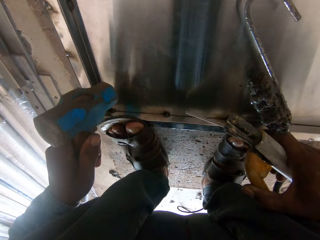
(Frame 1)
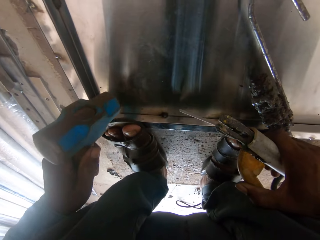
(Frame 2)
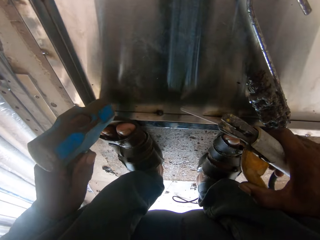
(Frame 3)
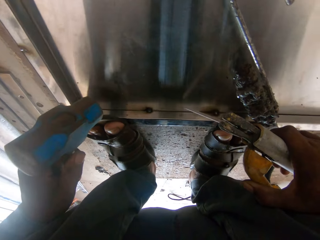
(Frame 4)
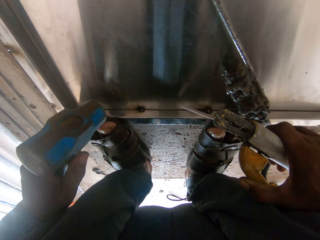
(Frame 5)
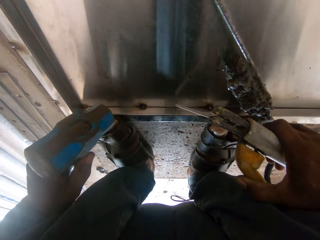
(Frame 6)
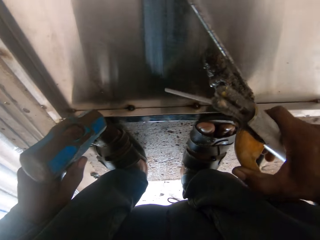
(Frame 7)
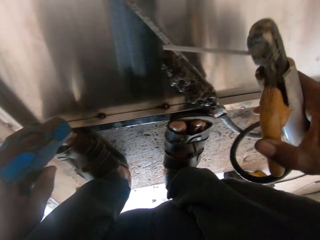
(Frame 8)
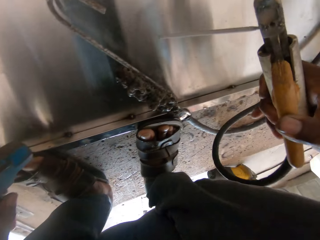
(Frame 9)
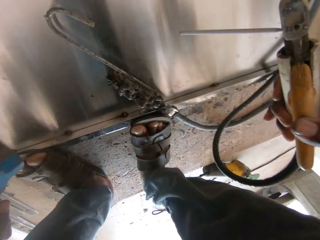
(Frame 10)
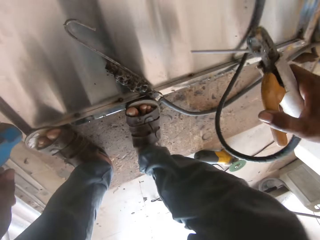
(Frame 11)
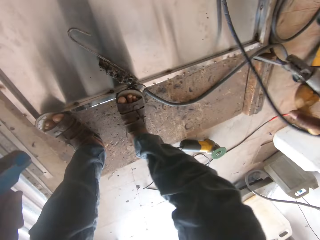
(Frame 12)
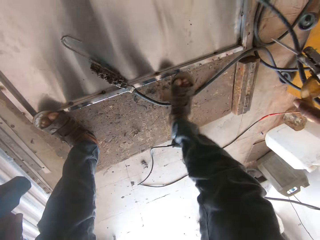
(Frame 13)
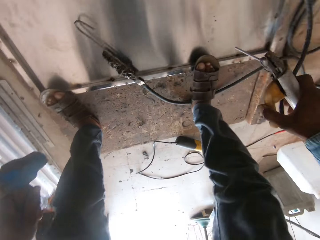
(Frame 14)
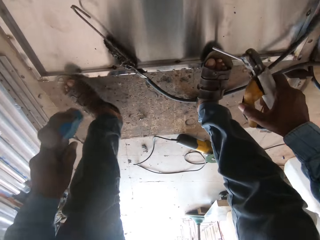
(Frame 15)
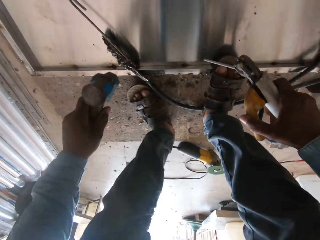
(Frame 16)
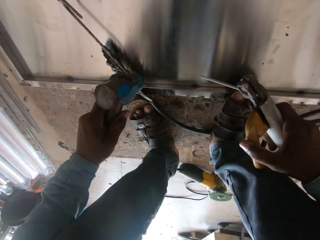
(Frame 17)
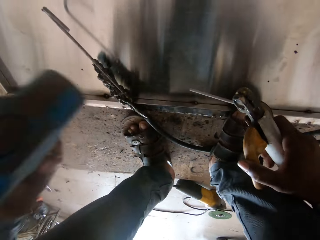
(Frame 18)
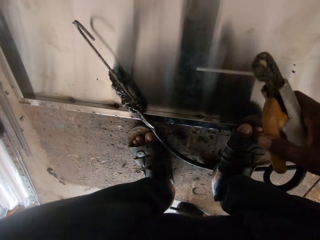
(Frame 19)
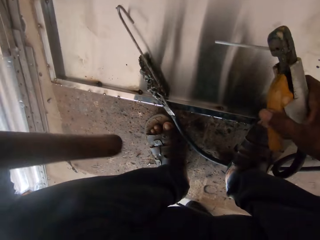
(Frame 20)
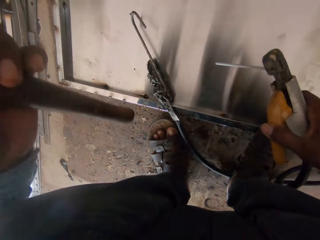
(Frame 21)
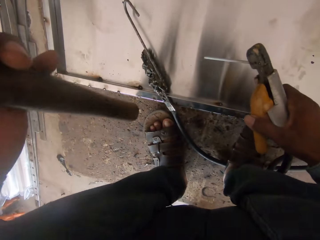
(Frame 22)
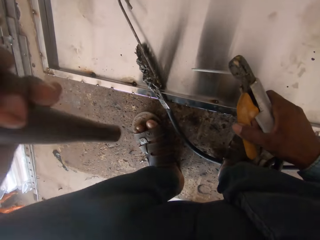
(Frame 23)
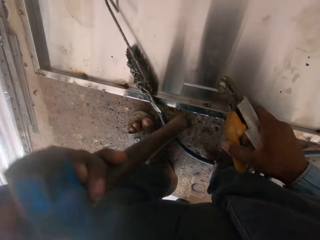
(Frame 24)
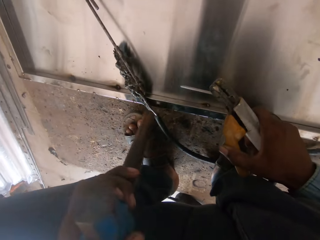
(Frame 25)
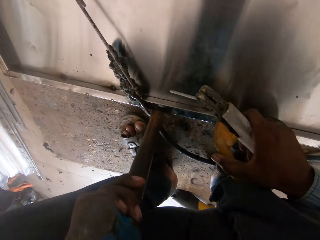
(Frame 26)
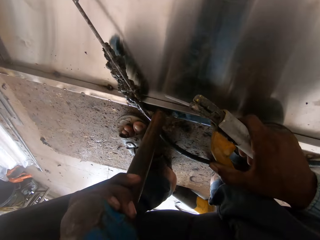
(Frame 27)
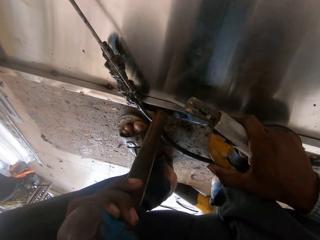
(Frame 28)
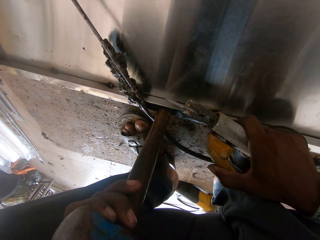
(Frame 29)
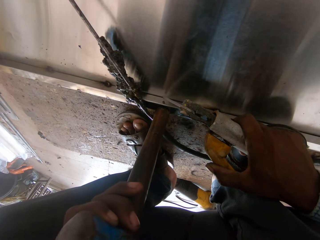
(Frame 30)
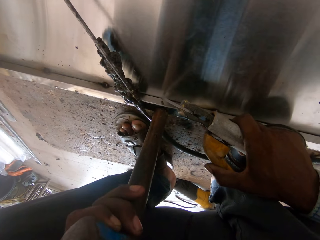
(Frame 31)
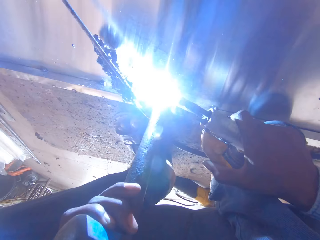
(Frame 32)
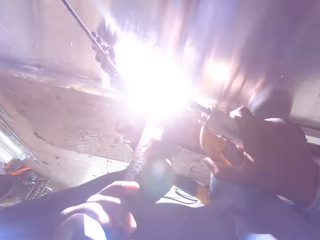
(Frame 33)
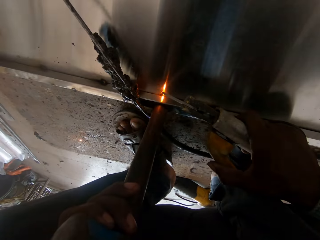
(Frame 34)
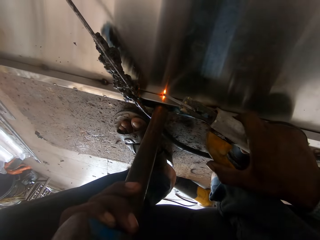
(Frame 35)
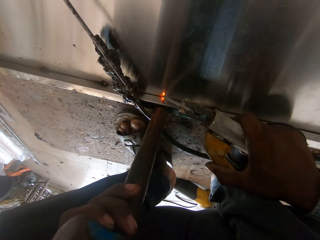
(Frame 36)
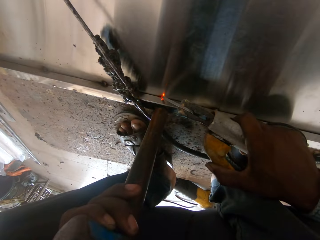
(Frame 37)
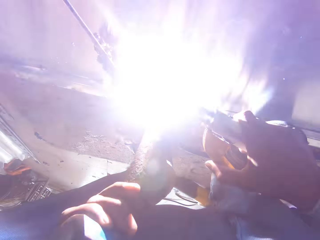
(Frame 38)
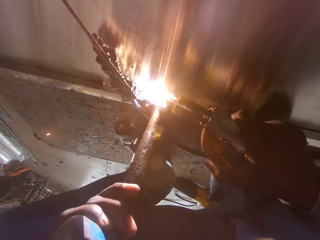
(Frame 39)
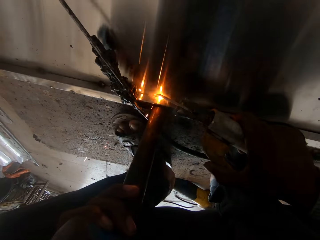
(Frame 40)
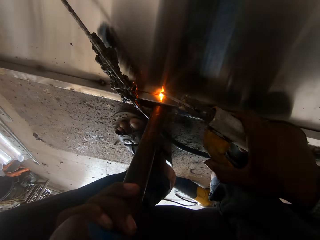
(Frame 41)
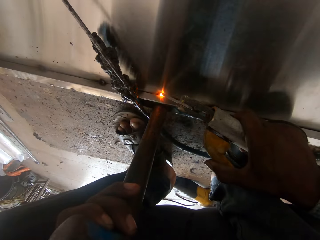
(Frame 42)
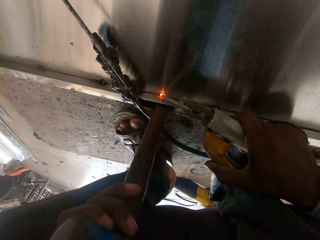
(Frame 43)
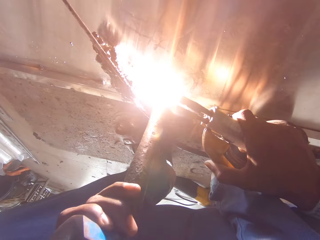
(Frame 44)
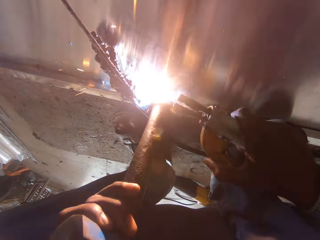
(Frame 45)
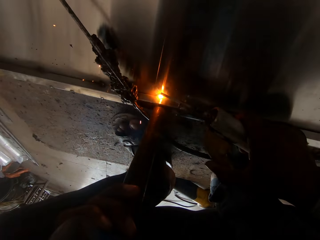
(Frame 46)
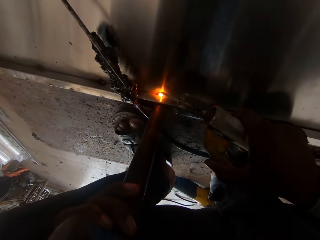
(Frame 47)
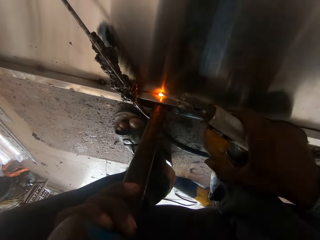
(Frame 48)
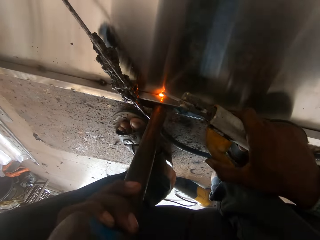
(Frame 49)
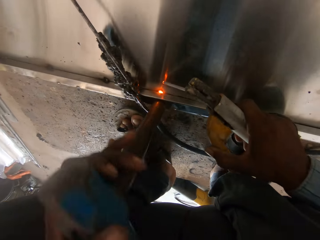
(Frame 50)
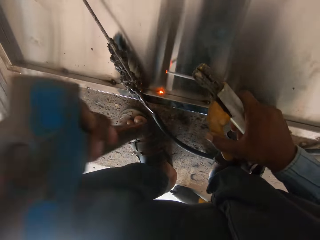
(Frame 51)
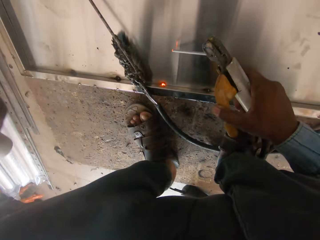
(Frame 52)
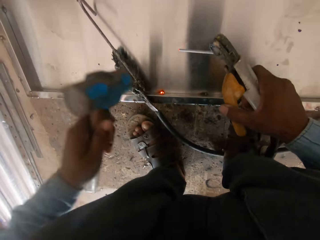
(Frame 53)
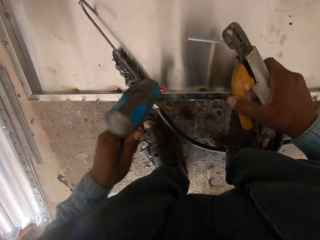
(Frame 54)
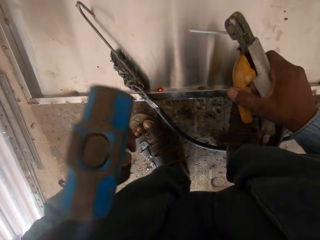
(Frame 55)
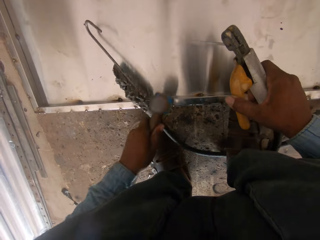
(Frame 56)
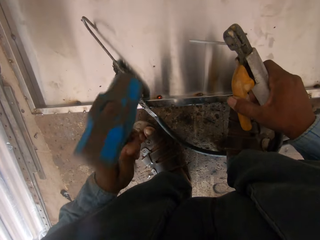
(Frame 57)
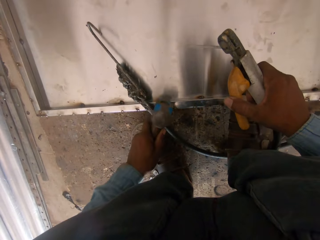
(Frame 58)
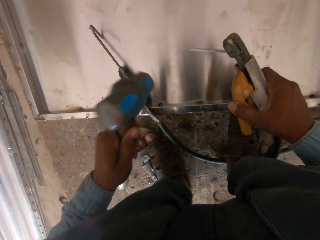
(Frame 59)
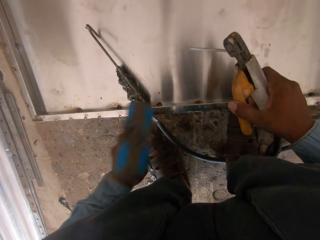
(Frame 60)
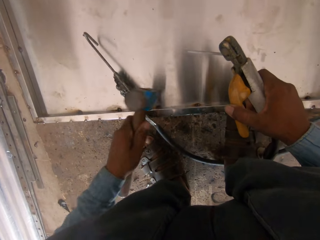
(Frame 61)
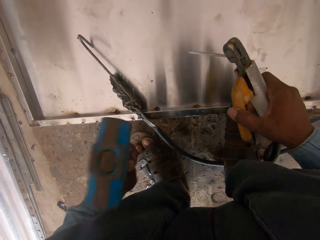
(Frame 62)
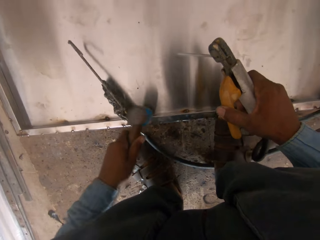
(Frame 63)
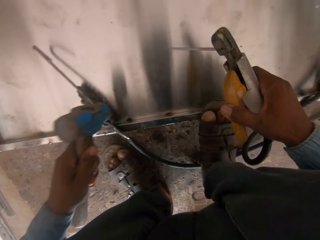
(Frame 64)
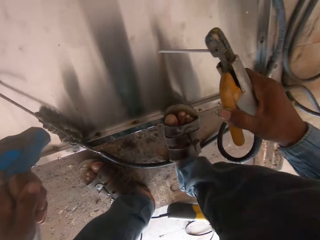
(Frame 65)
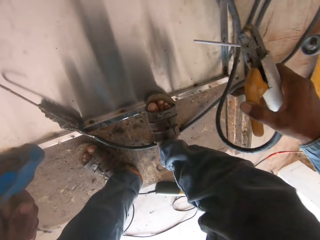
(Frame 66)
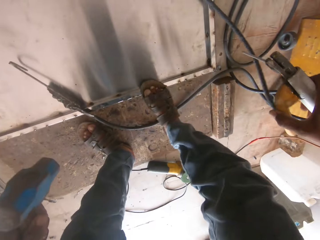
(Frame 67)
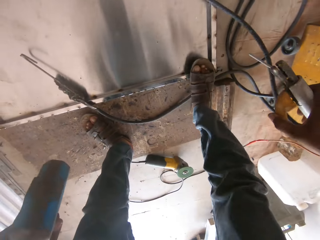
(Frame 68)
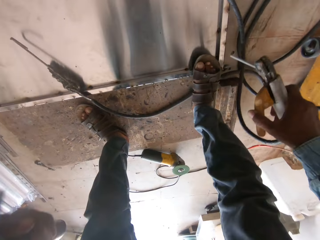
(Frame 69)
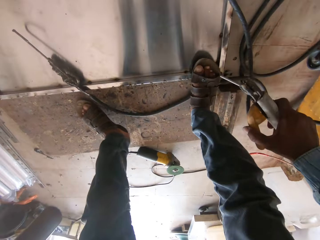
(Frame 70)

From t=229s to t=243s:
The camera wearer stands up. They move. They bend down. They hold the metal with the hammer. They weld a metal sheet. They hammer the metal. They hold the electrode holder.

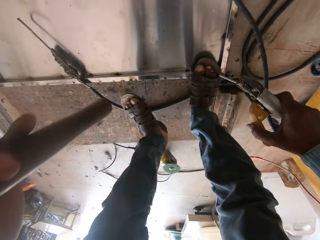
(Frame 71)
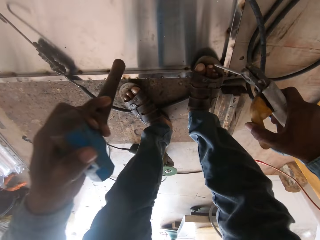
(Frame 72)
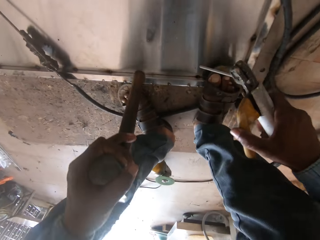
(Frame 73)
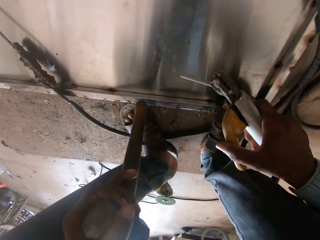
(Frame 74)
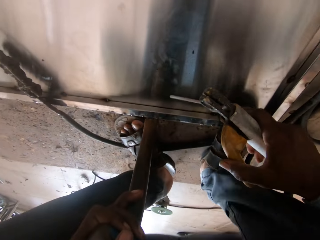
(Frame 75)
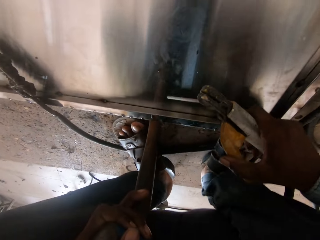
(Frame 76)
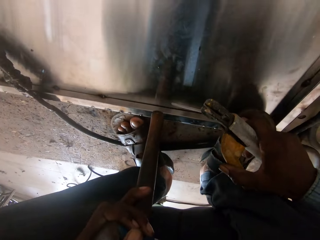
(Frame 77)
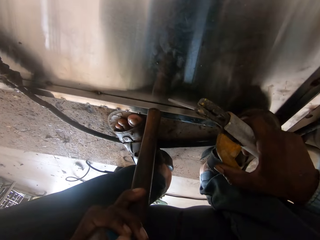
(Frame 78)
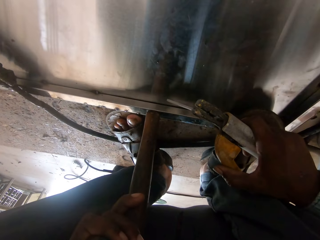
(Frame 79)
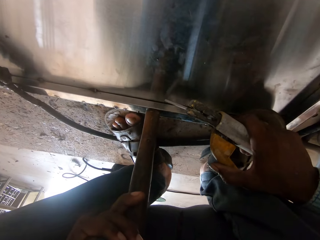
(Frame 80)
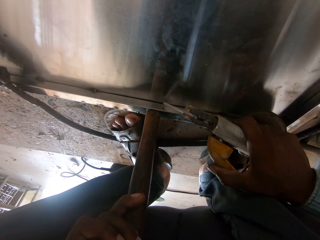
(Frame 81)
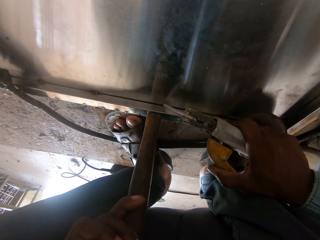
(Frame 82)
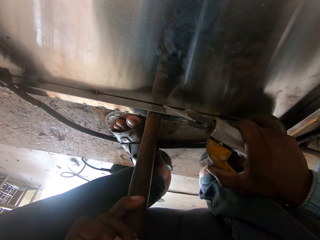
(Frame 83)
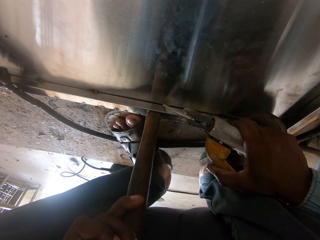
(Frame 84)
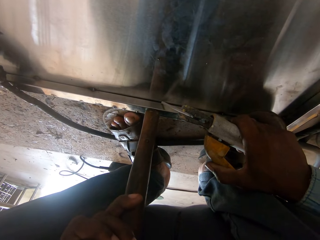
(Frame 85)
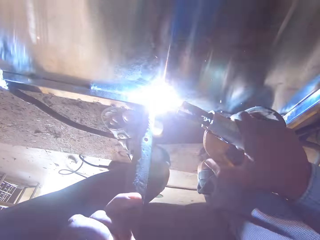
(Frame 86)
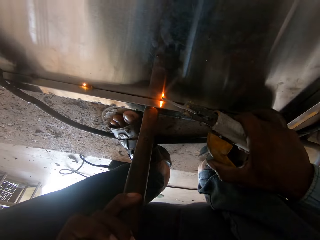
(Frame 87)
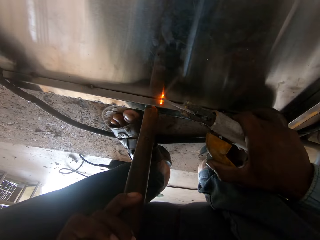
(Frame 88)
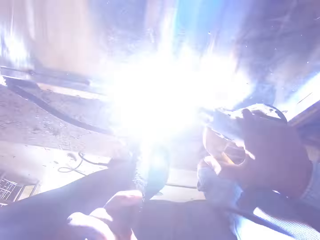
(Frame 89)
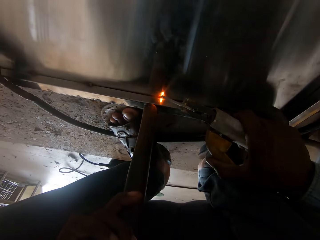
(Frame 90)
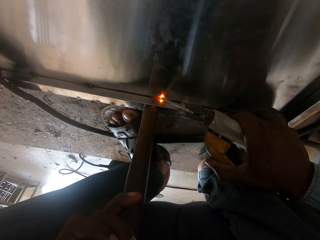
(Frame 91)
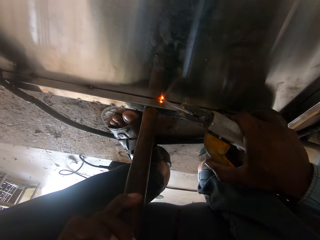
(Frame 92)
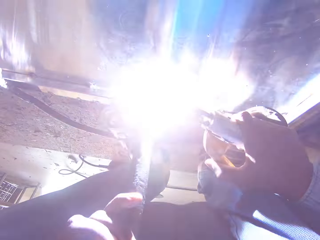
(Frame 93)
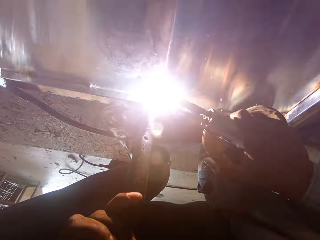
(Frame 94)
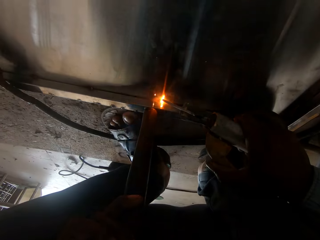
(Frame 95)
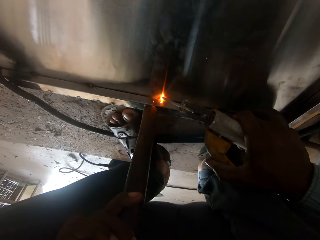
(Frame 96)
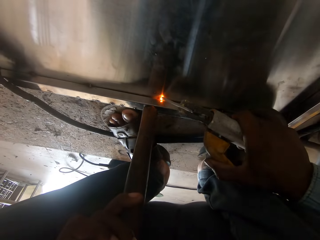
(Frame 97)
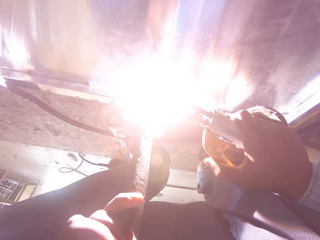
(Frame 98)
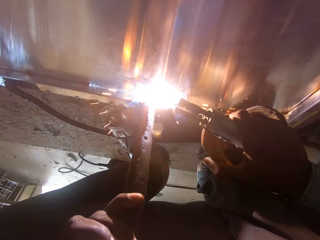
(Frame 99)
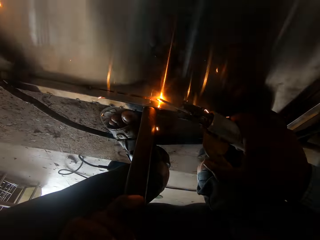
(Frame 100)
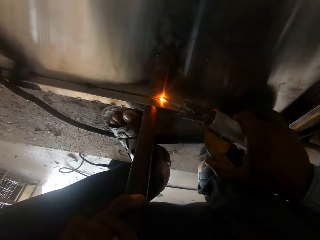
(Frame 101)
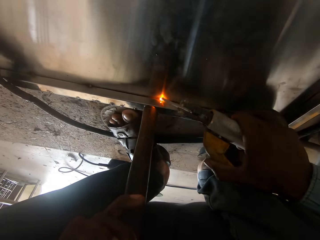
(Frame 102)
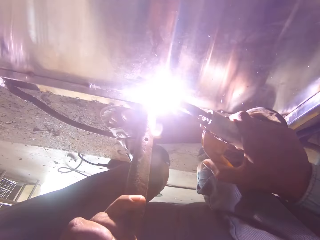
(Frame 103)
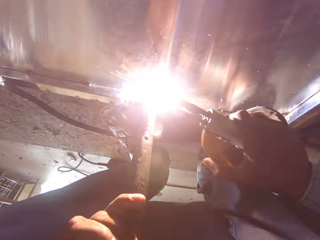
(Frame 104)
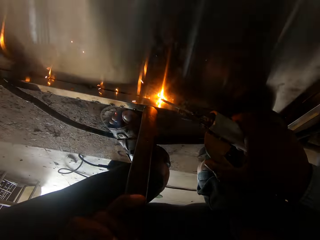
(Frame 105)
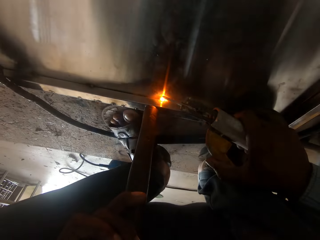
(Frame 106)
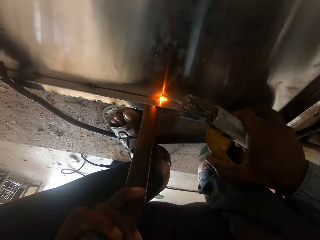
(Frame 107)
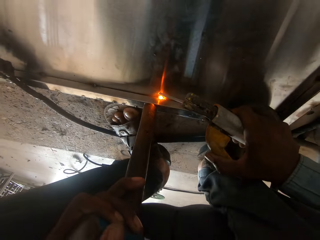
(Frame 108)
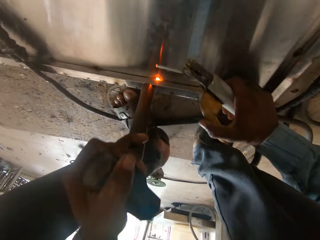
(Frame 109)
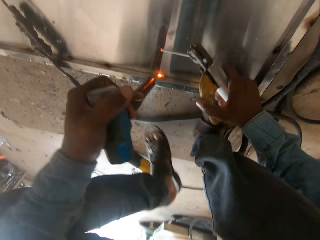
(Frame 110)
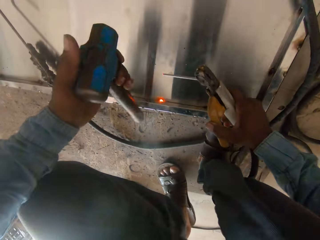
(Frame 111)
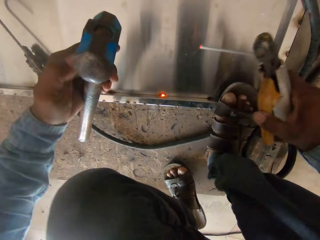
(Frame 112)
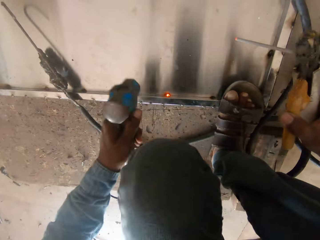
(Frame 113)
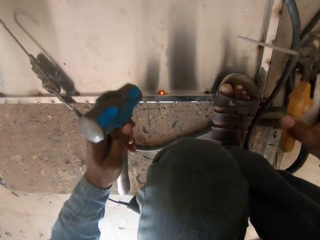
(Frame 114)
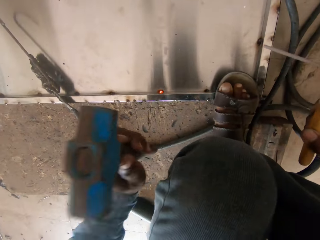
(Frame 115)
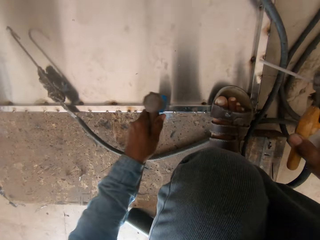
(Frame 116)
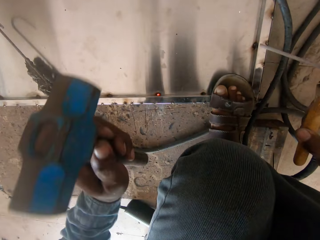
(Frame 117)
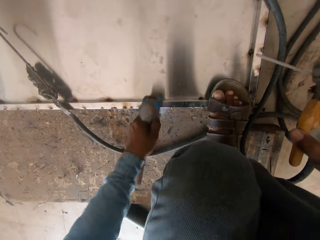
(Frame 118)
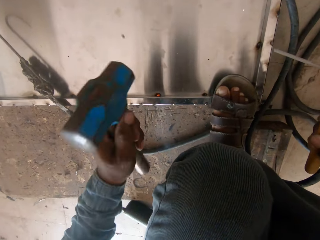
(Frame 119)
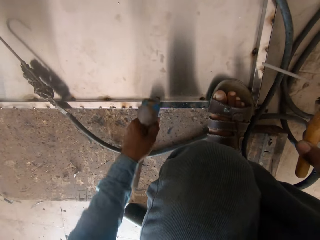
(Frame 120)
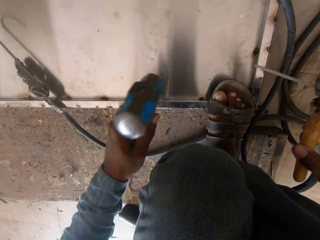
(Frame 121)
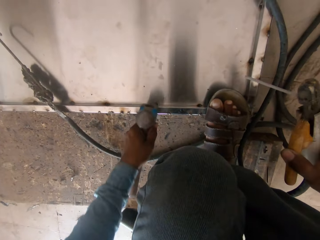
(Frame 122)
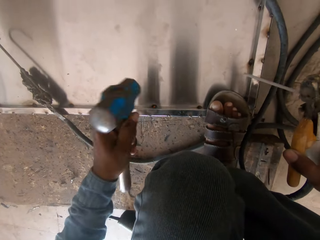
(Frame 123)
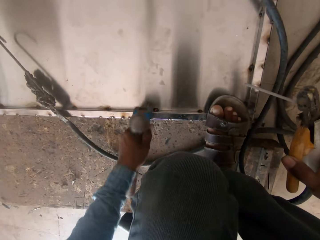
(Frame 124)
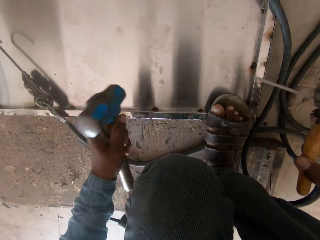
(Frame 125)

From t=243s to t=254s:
The camera wearer holds the metal with the hammer. They weld a metal sheet. They hammer on the metal.
